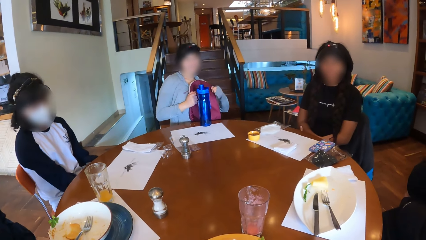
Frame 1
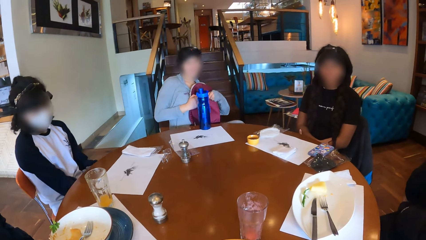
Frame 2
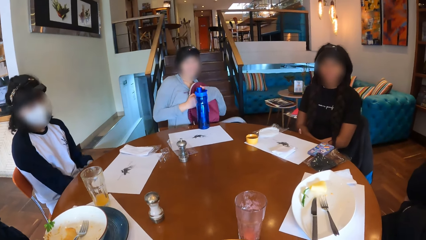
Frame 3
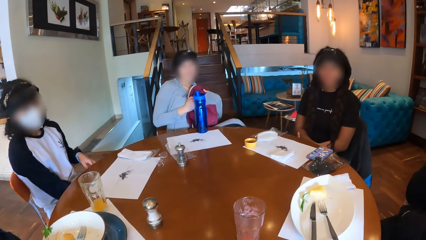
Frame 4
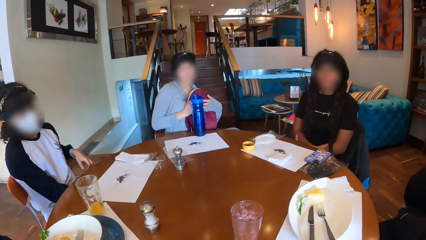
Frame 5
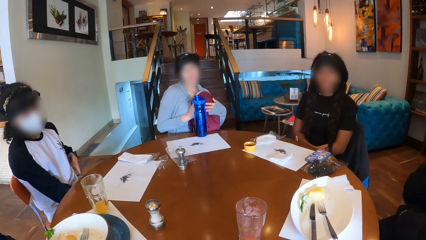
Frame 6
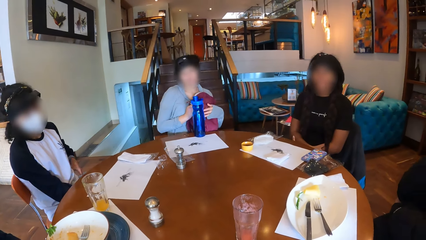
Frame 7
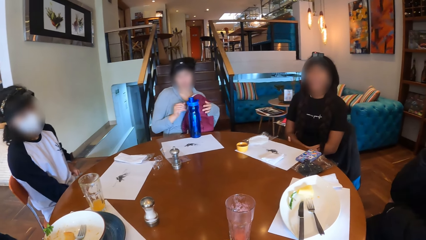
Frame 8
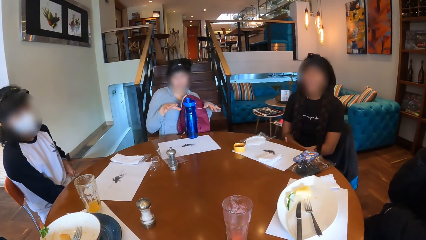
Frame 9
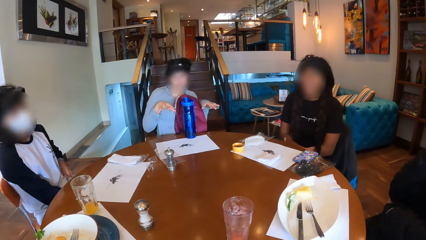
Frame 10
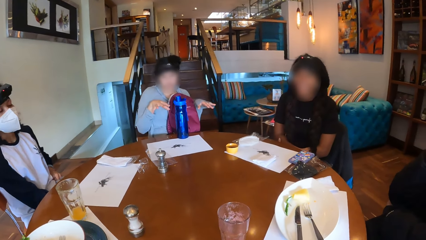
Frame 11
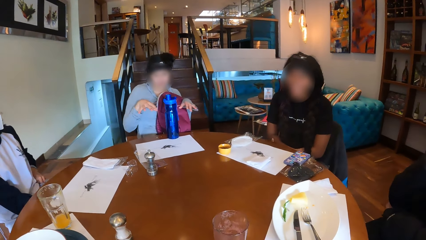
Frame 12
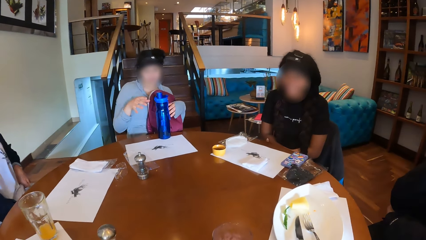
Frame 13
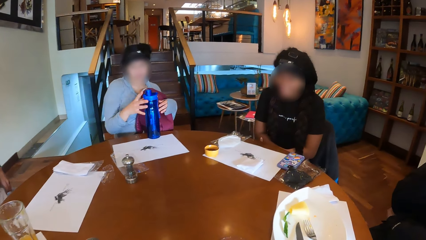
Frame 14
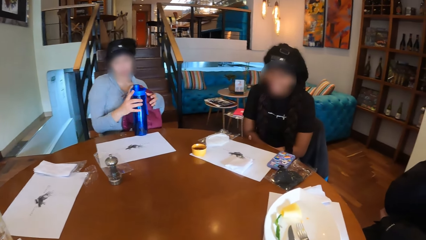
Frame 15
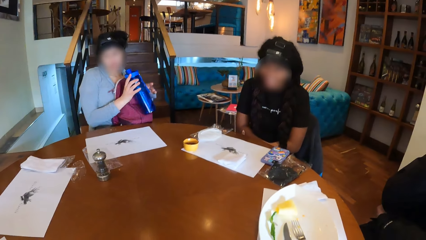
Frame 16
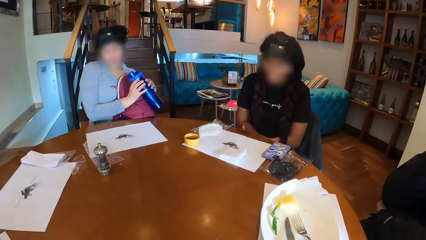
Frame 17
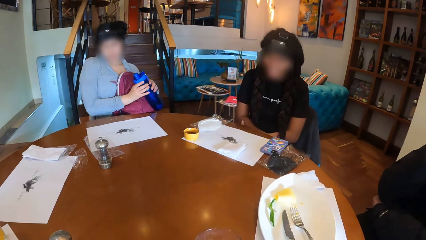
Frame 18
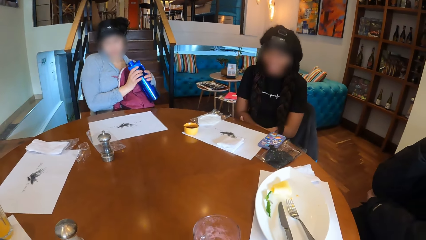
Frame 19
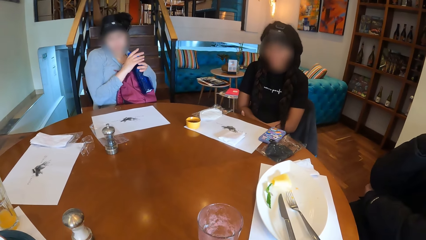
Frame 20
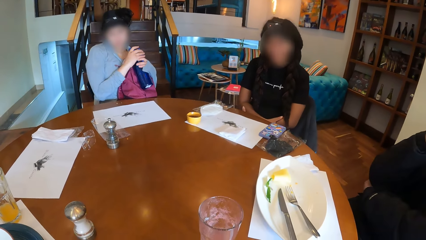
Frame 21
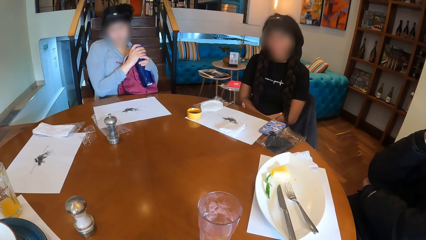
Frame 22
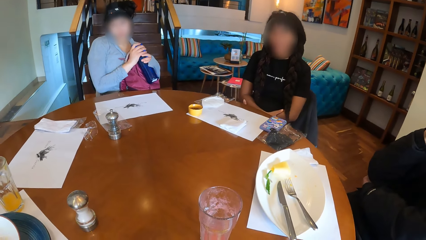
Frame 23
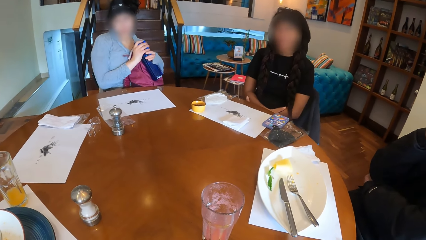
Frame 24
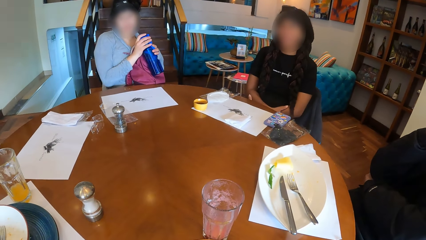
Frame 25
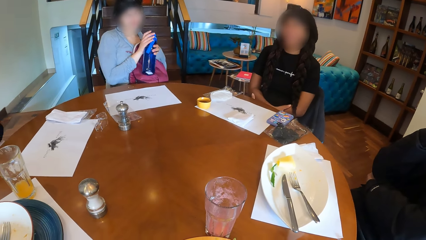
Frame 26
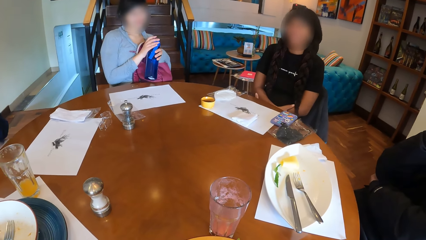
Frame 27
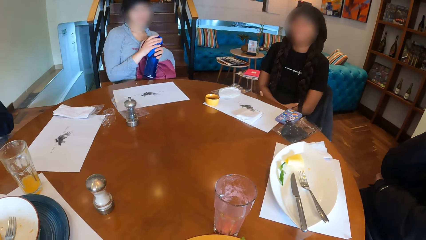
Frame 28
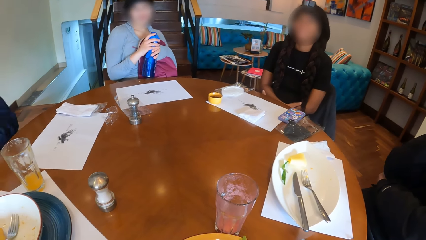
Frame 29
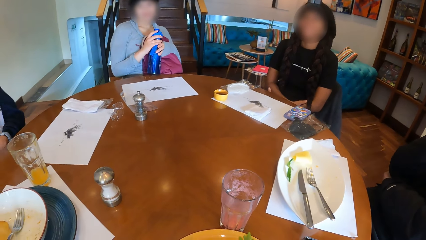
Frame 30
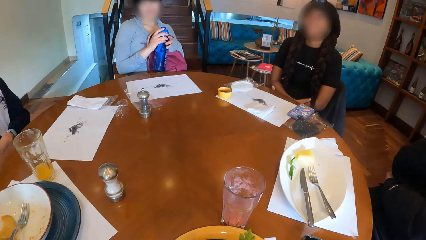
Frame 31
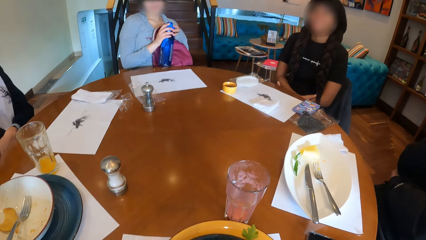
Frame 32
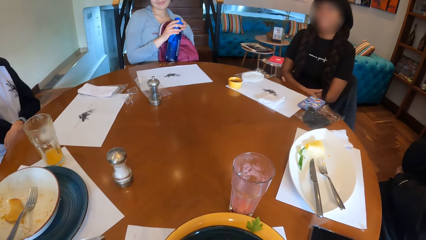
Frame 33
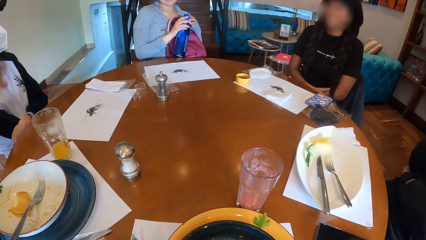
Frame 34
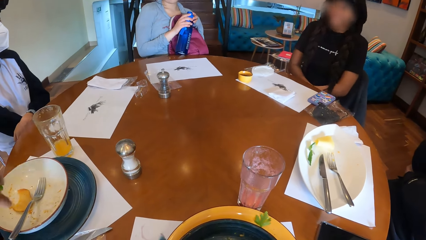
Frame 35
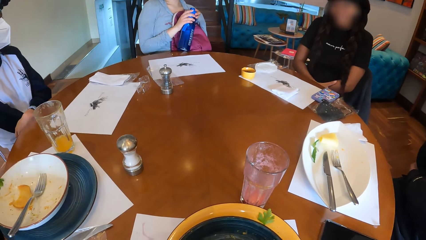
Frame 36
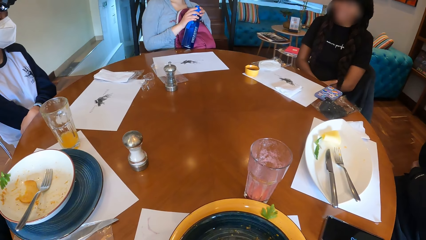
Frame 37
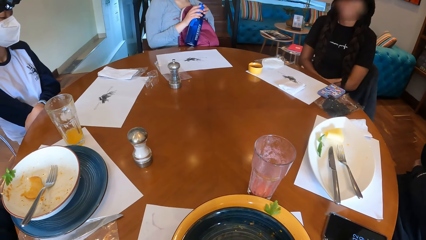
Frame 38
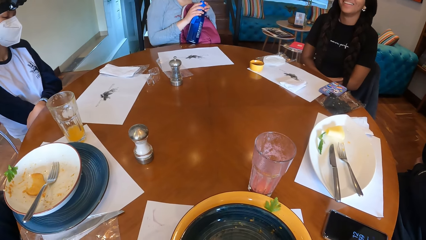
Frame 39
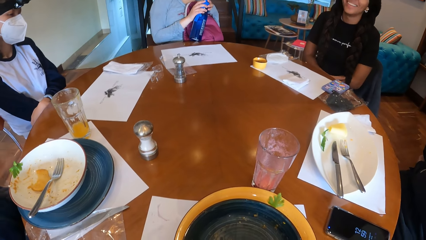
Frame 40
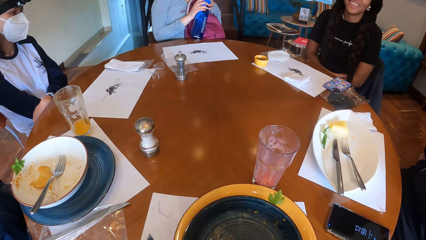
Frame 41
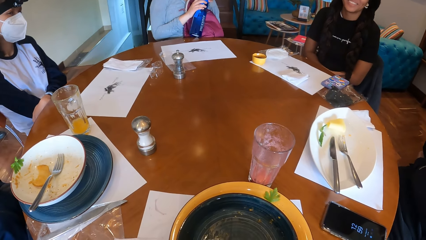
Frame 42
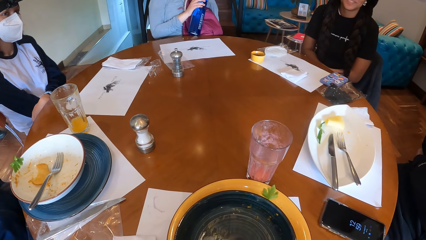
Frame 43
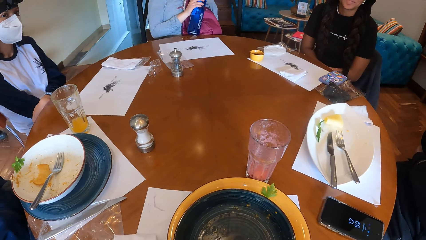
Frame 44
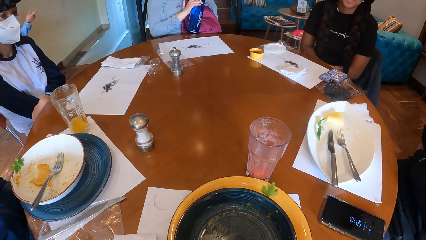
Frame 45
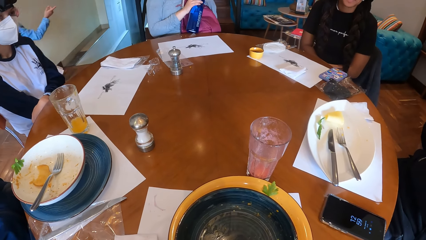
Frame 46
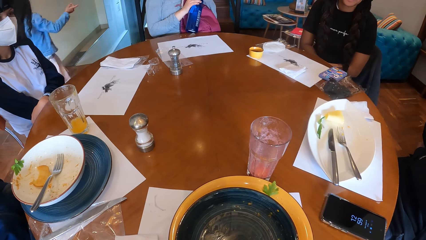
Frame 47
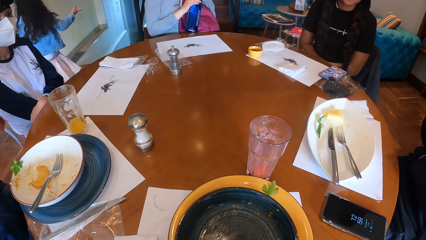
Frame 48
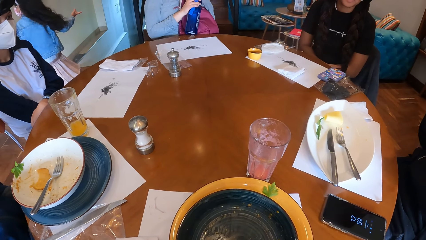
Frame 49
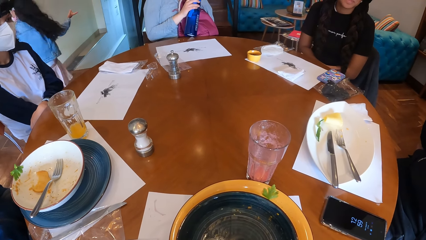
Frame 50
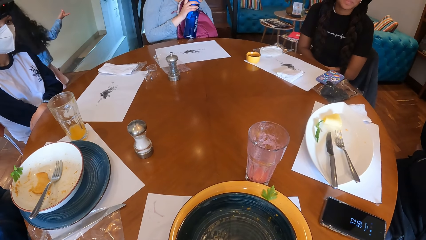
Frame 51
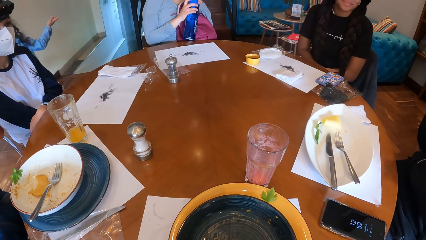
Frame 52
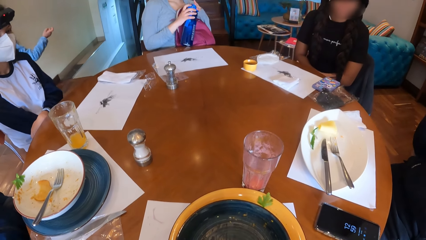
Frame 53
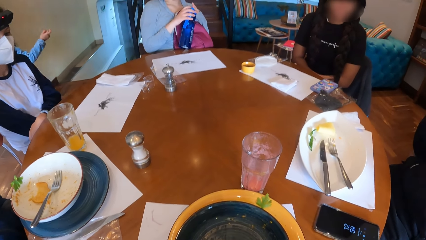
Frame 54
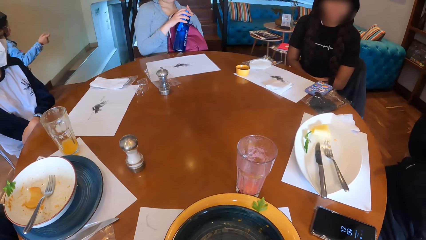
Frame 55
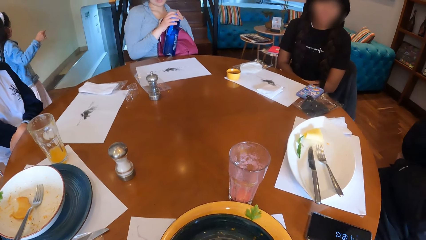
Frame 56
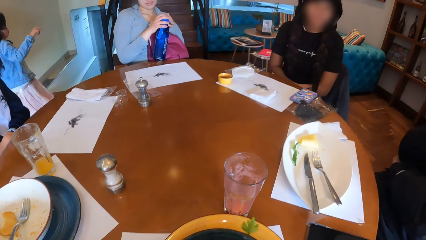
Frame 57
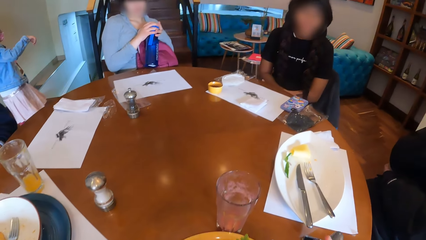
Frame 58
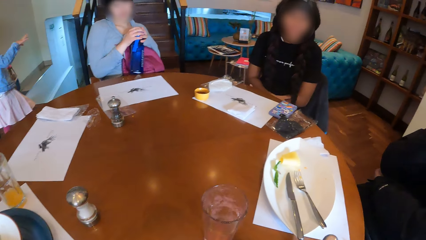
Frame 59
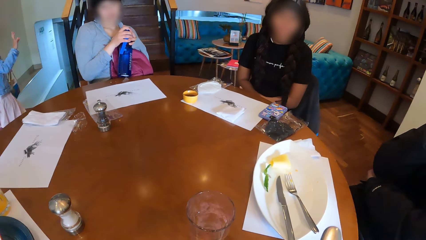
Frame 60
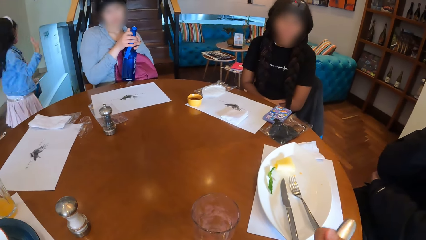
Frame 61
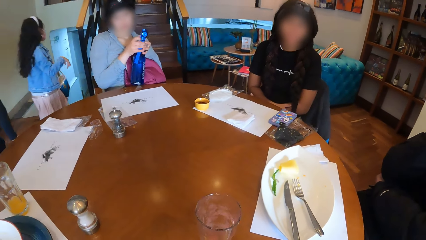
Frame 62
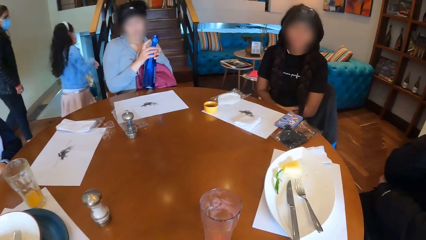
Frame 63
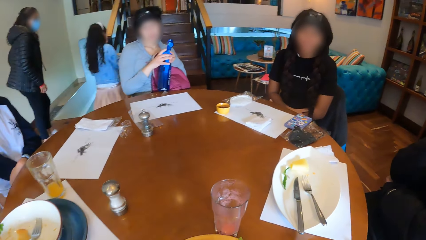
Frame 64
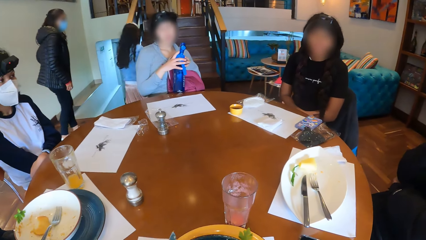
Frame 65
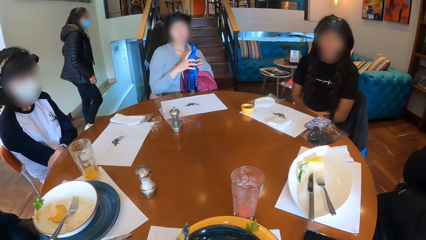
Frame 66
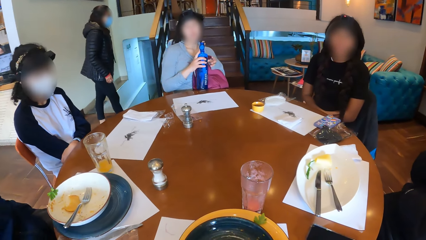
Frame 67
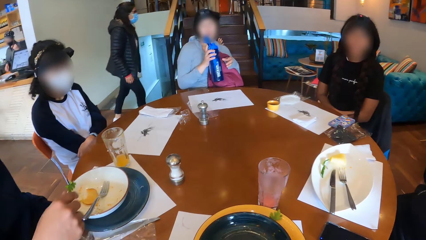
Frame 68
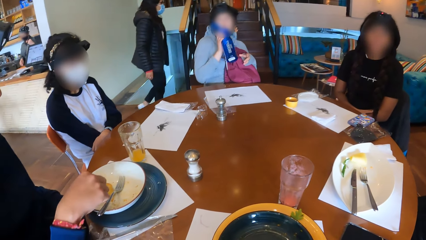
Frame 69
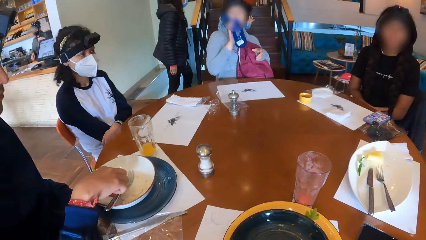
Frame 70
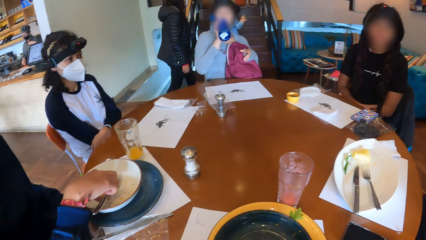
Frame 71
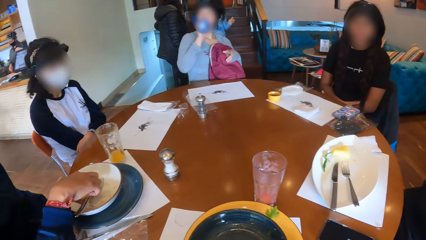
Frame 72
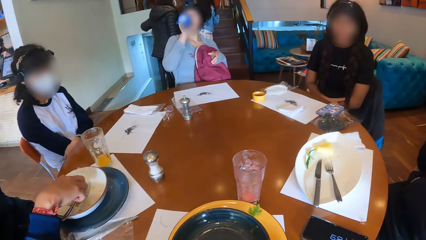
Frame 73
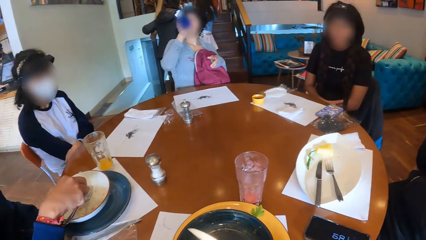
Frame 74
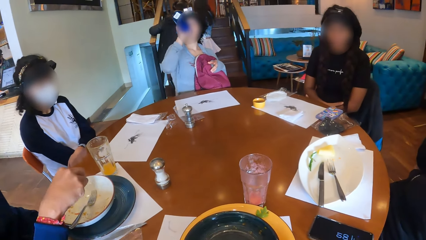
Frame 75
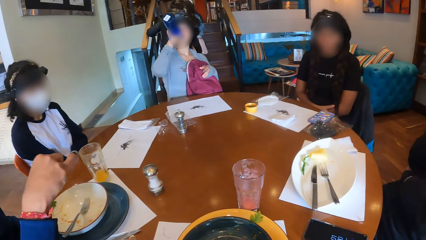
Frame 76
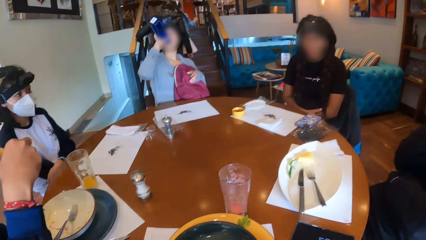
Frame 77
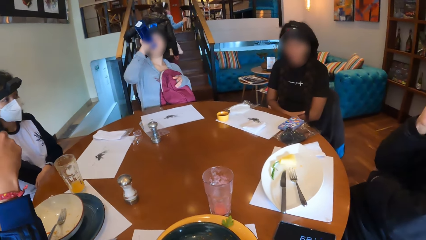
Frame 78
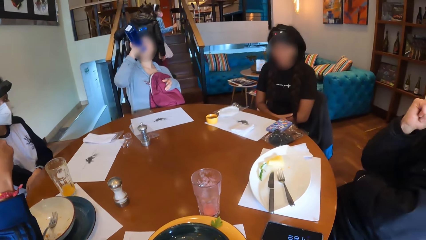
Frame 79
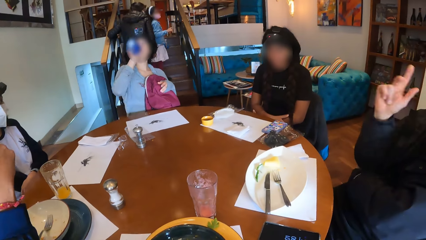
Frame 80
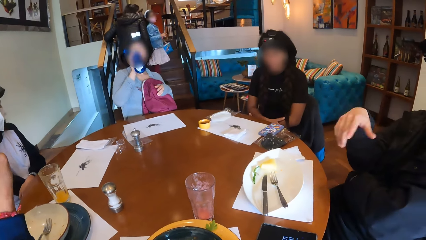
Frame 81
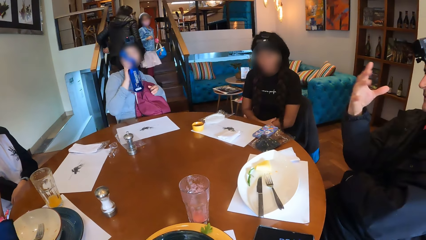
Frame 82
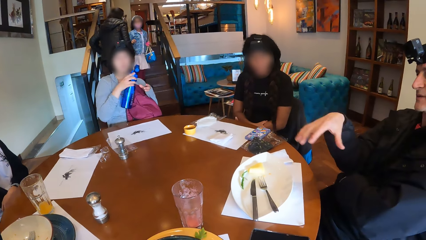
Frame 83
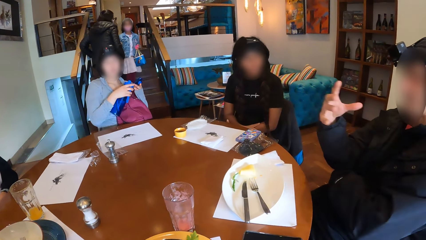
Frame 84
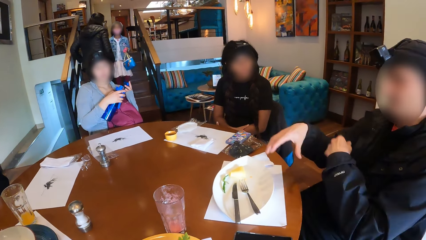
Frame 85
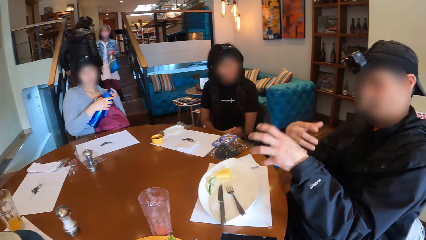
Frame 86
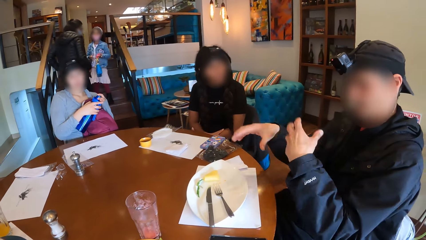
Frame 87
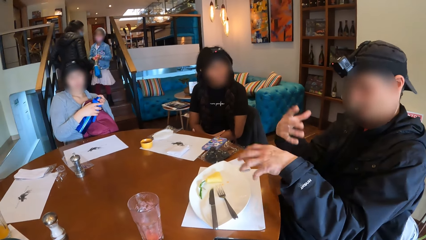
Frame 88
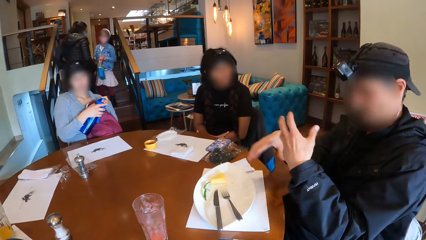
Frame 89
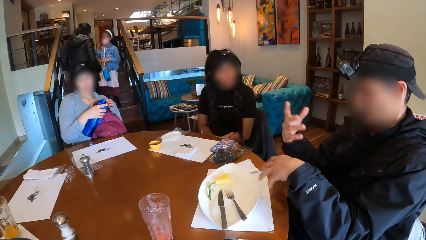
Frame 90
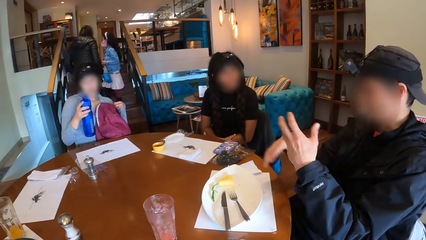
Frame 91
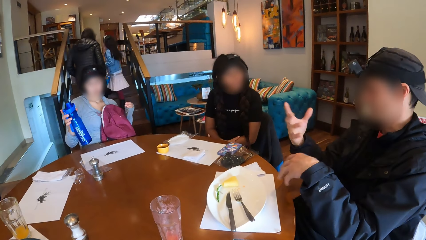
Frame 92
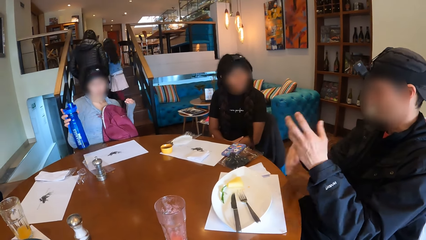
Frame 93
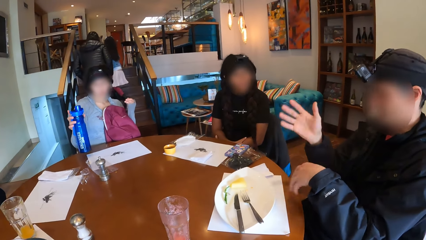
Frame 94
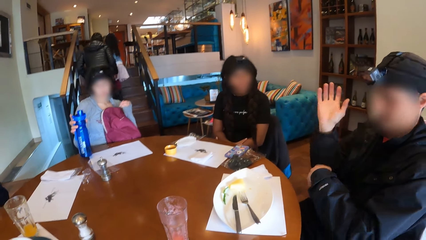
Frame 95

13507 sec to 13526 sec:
A lady gestures out. A woman takes the water bottle from the table with her right hand. The camera wearer eats the food with the fork. The woman holds the water bottle with her hands. Another woman opens the water bottle with her hands. A girl walks towards a staircase. A third woman walks towards the staircase. A man picks a slice of potato from a plate on the table with his right hand. The second woman drinks from the water bottle with her right hand. Another man talks to the group of people around the table. A man uses hand gestures. The second woman closes the water bottle with her hands.
